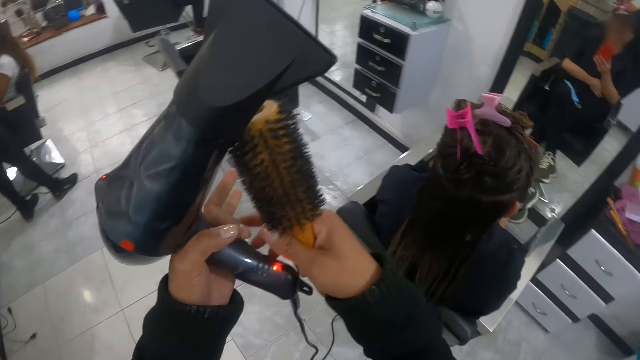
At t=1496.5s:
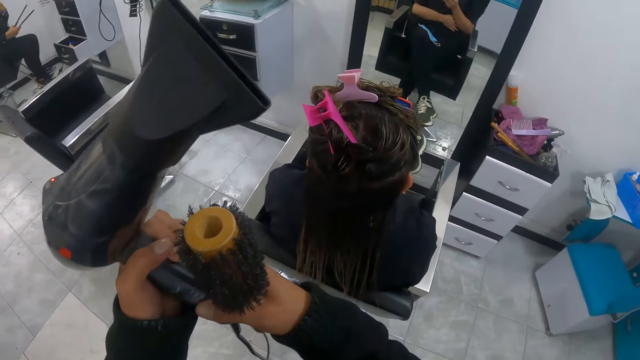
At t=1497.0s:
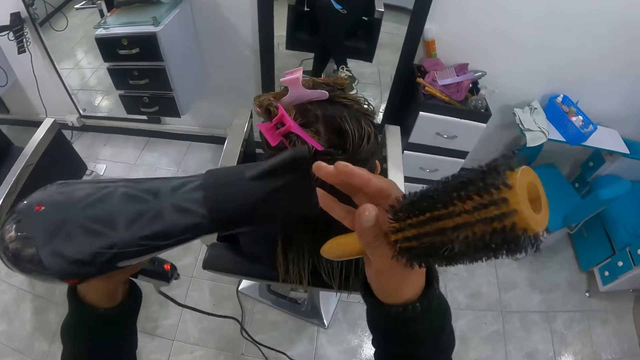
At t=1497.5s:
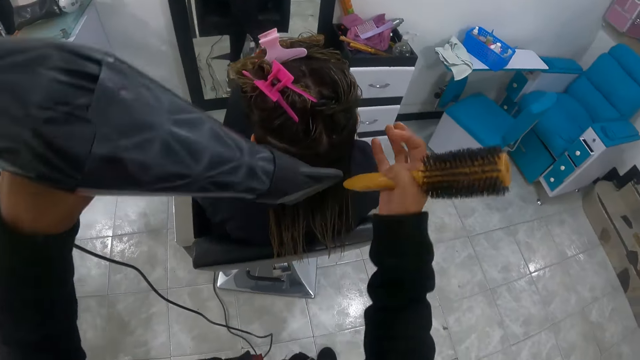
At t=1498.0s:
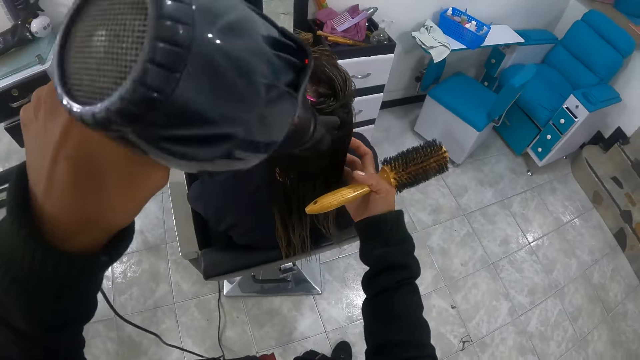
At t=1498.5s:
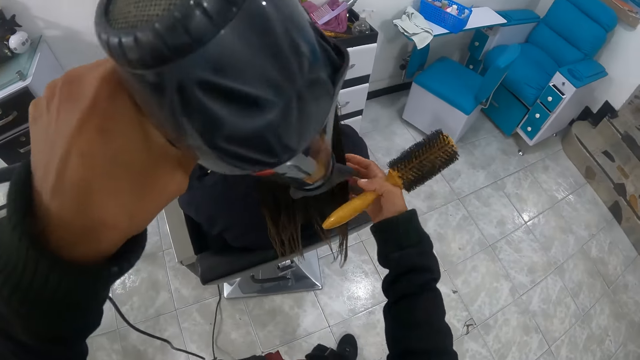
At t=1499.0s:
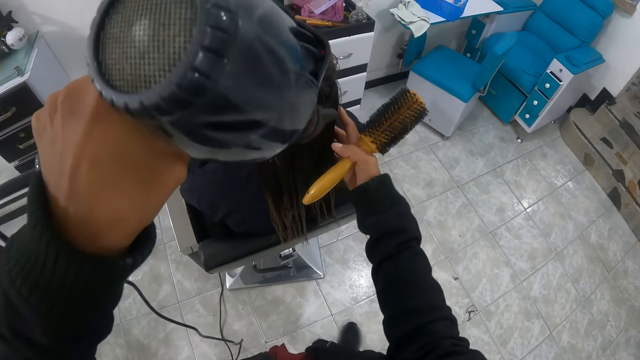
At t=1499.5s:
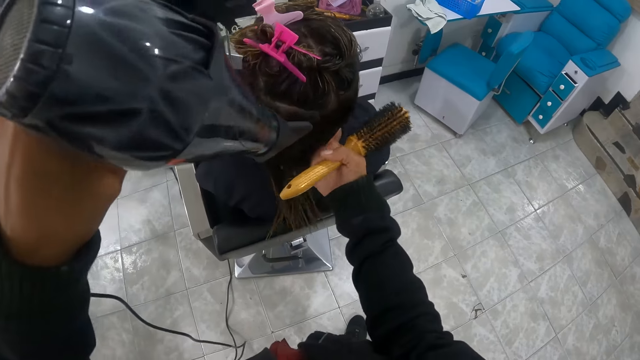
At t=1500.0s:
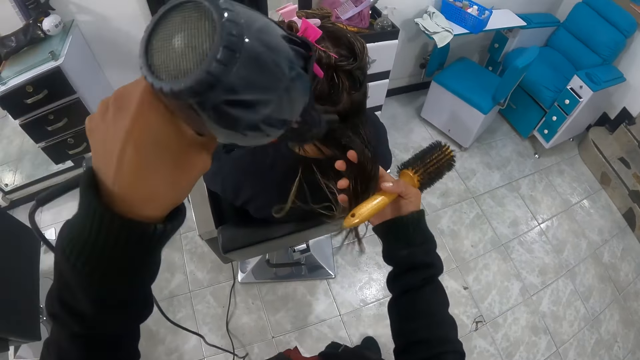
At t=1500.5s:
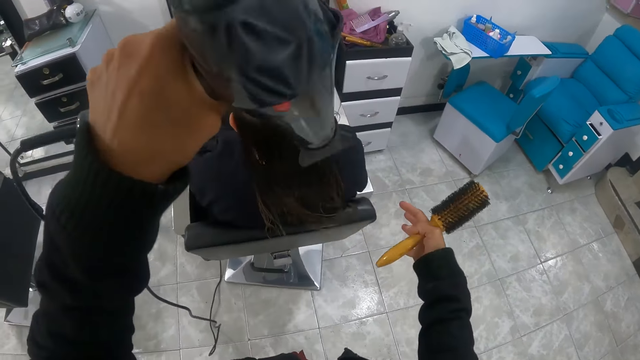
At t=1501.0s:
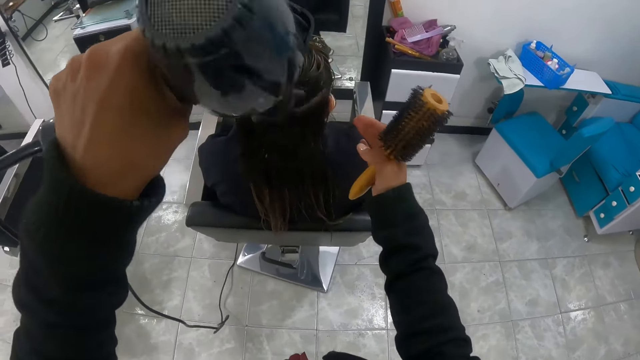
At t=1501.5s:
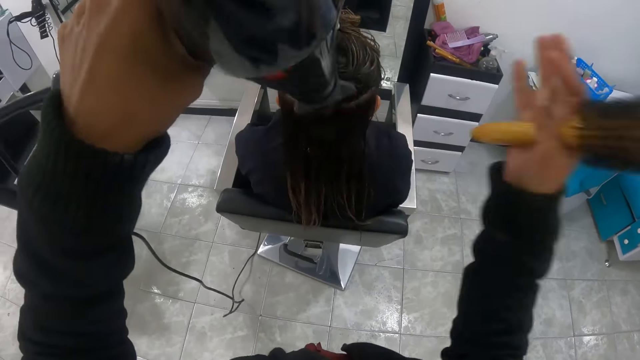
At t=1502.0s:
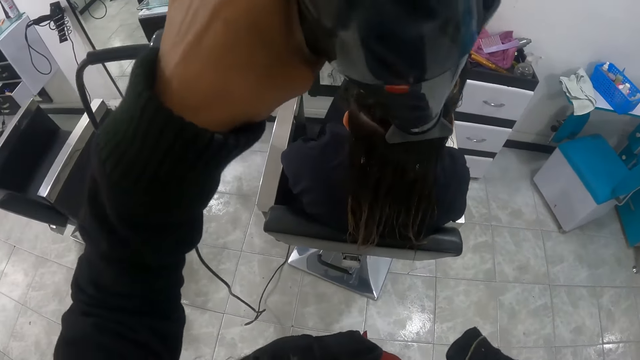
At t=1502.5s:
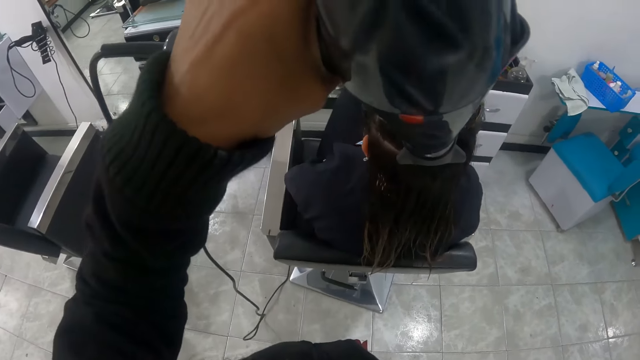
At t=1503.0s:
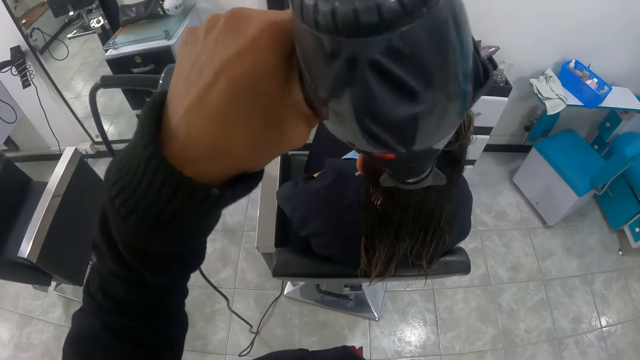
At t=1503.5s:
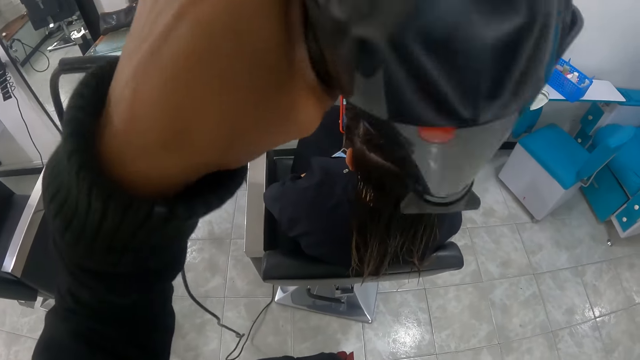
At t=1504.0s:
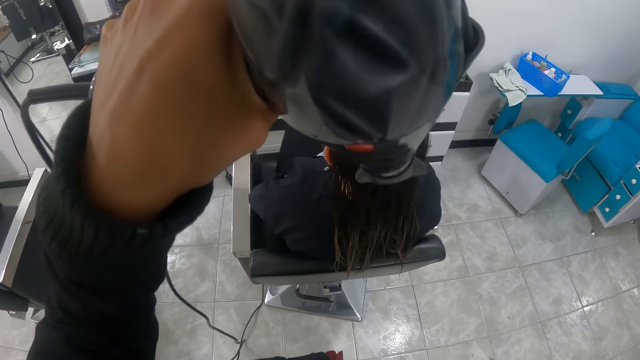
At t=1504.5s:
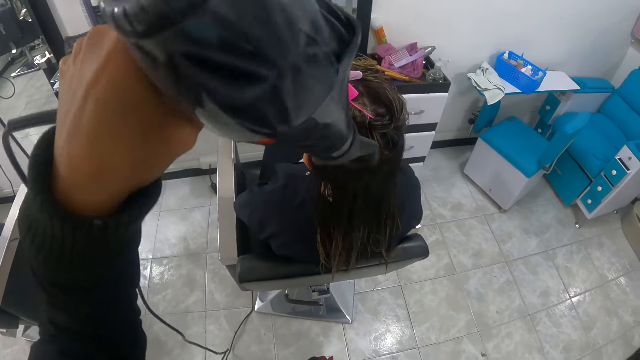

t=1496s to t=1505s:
The camera wearer picks up the hairbrush from her left hand with her right hand. She adjusts the blow dryer. She operates the hair dryer with her right hand. She touches the tip of the blow dryer with her right hand. She dries the woman's hair with the hair dryer with her left hand. She detangles the woman's hair with her right hand. She touches the hair with her right hand. She dries the hair with the blow dryer.

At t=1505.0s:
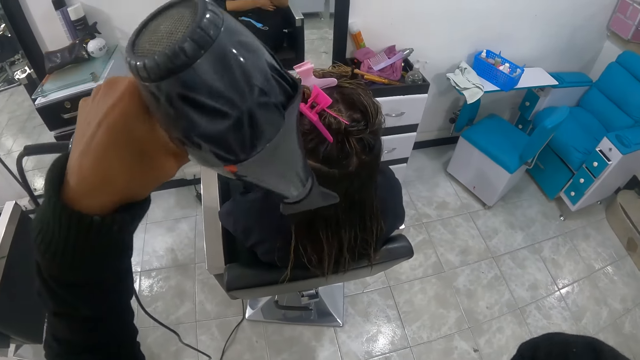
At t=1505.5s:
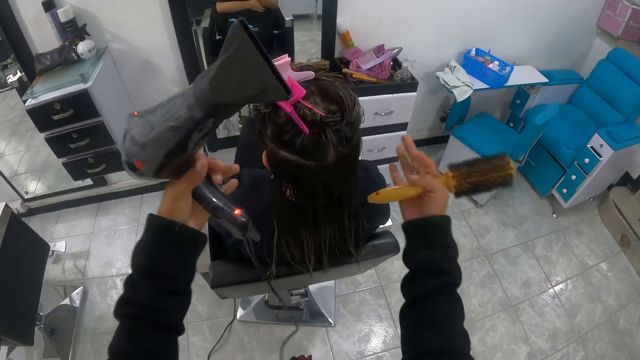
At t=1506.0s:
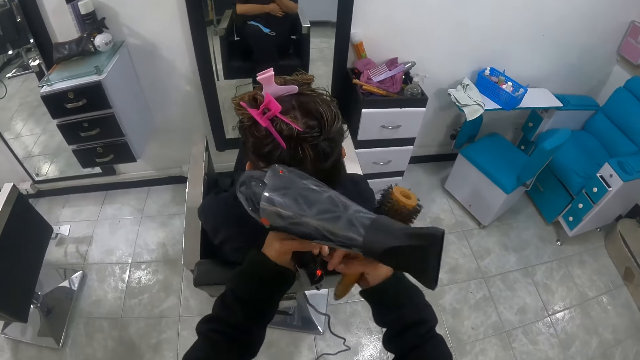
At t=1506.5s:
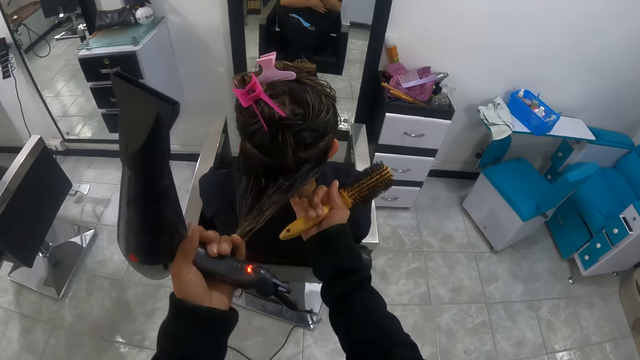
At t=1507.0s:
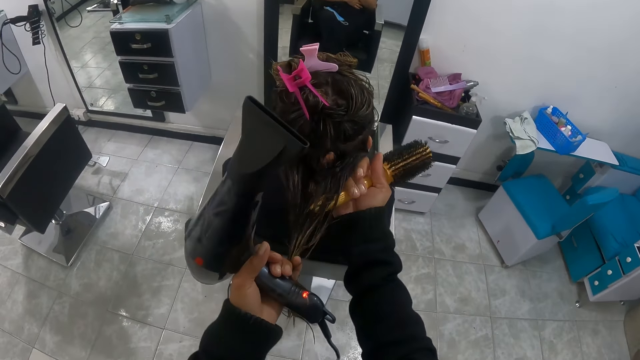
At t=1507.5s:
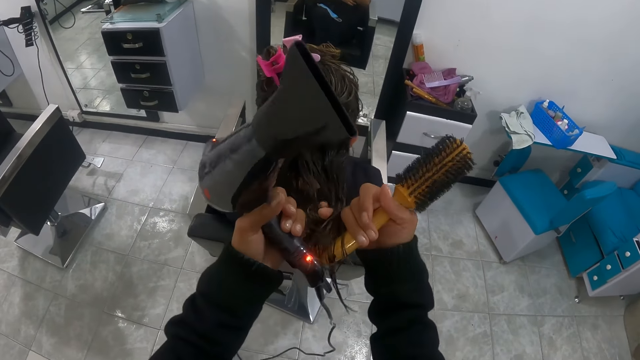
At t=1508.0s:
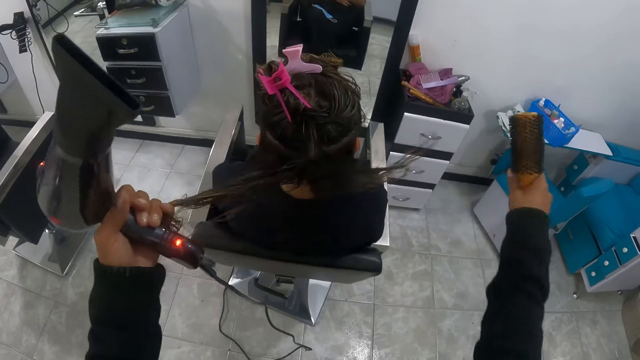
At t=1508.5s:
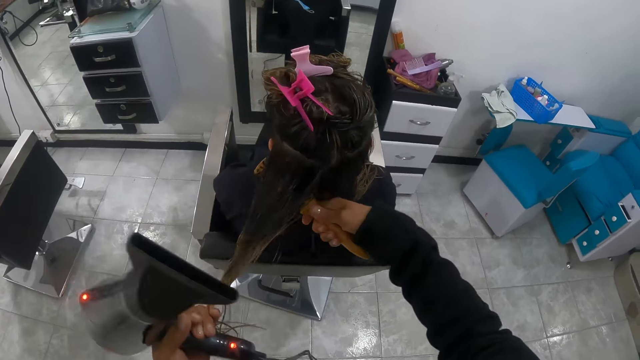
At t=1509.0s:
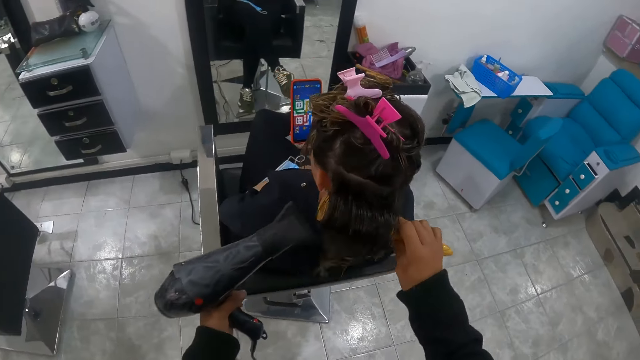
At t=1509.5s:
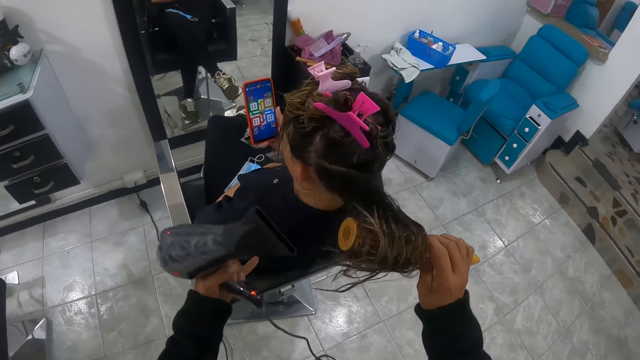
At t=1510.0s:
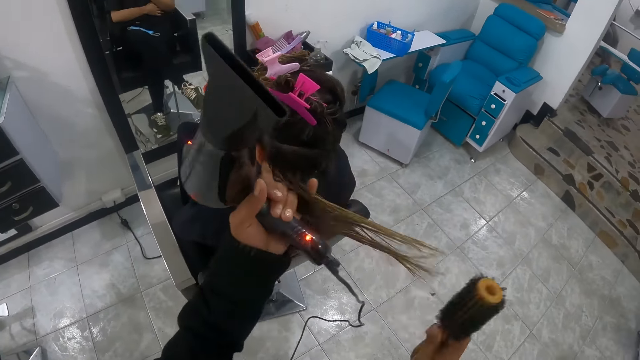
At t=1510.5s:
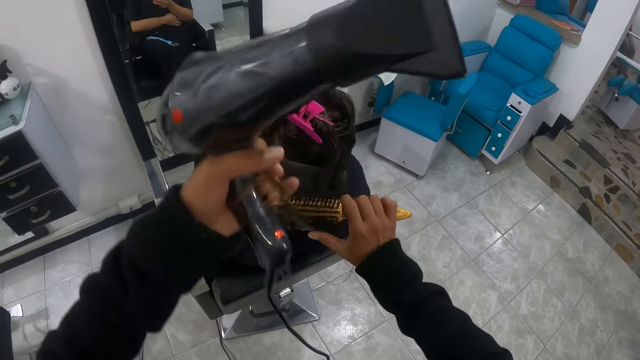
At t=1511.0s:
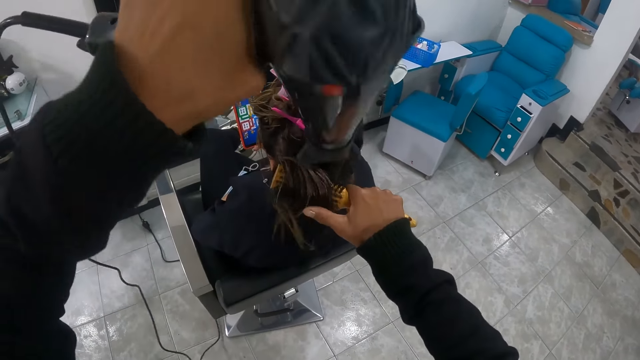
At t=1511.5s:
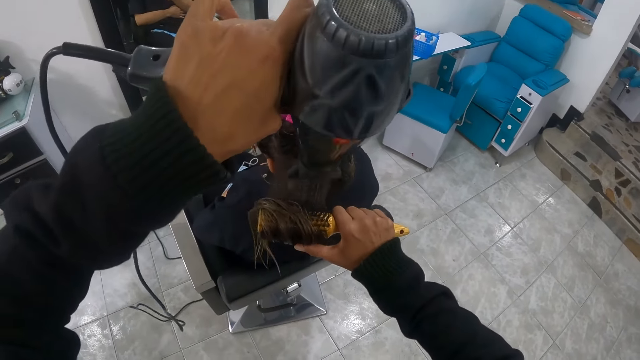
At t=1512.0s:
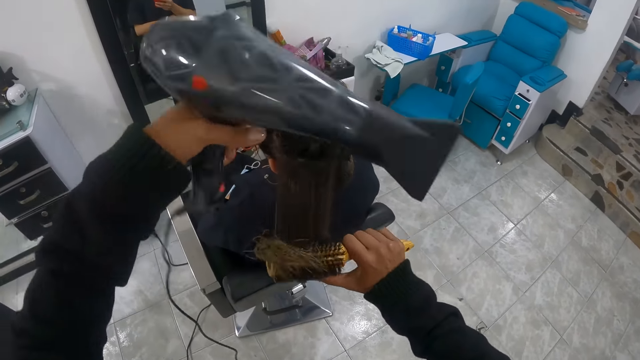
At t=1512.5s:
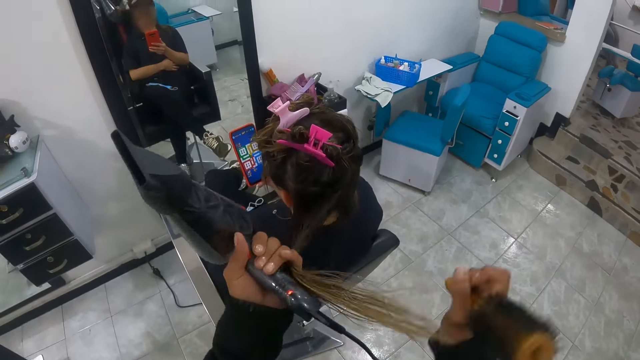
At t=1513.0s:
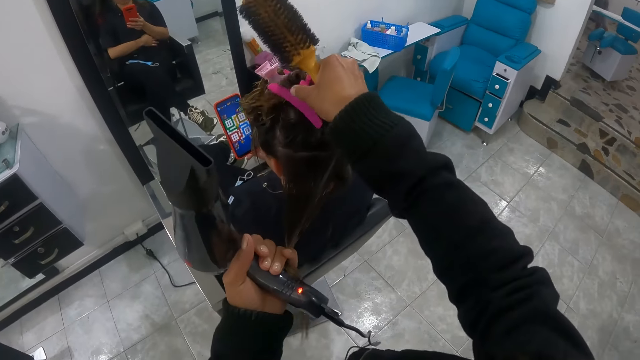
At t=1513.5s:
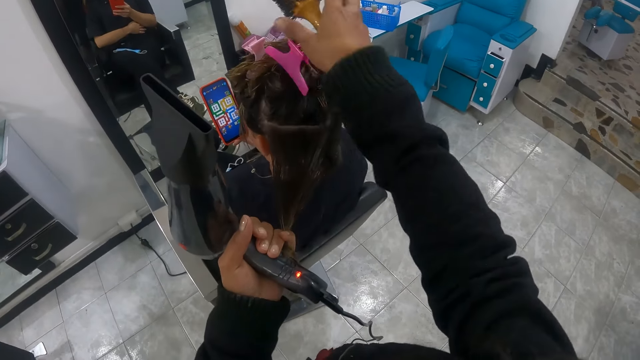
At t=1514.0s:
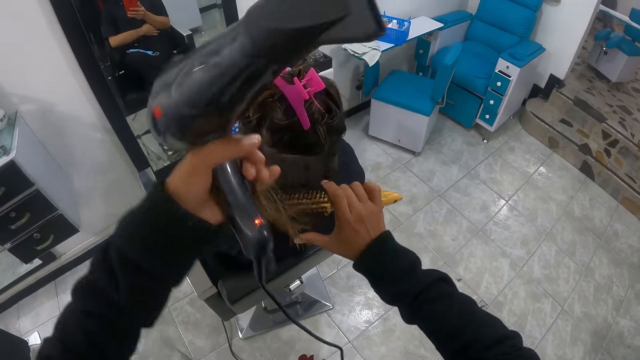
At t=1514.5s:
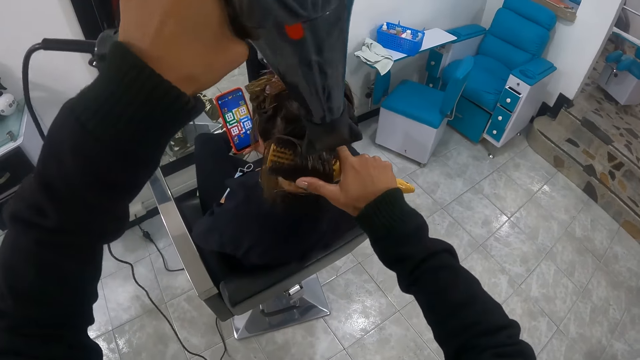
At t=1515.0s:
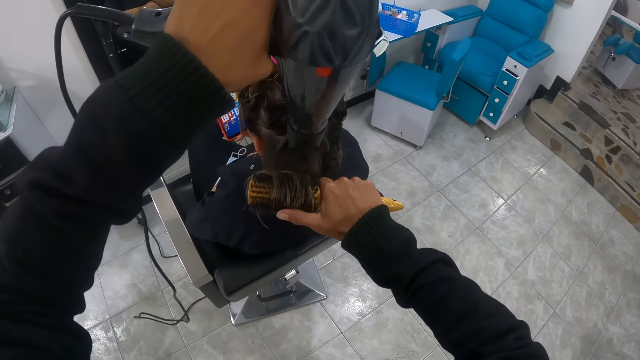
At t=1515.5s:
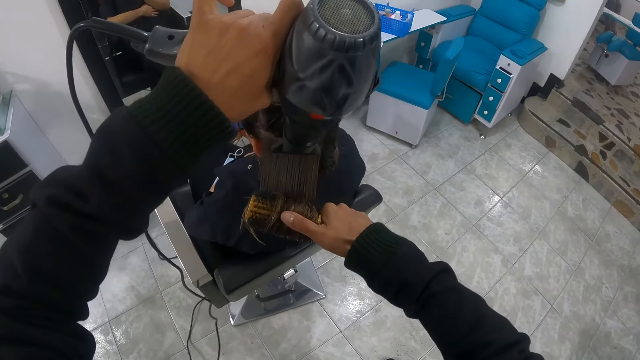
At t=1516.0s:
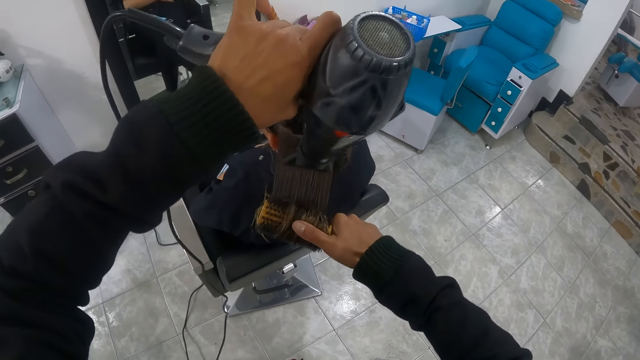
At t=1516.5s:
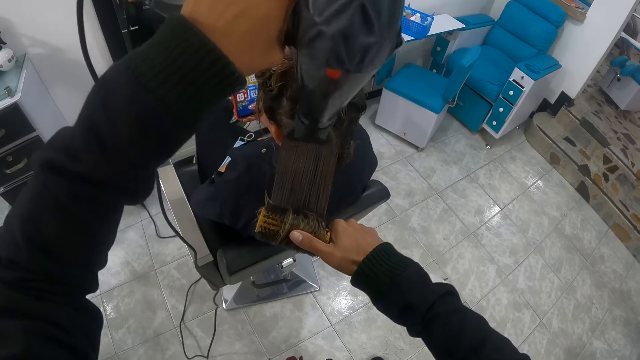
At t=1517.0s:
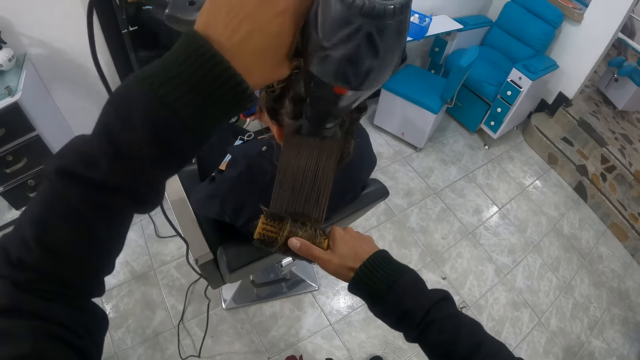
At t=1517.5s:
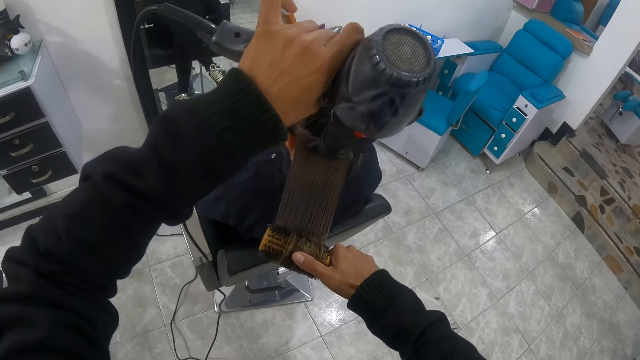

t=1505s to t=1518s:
The camera wearer holds the woman's hair with both hands. She touches the hair with both hands. She partitions the woman's hair with both hands. She brushes the woman's hair with the hairbrush with her right hand. She straightens the hair with the hairbrush and the blow dryer. She dries the woman's hair with the hair dryer with her left hand. She holds the woman's hair with her left hand. She adjusts the claw clip with her right hand. She brushes the woman's hair with the hairbrush with her right hand. She straightens the hair with the hairbrush and the blow dryer. She dries the woman's hair with the hair dryer with her left hand.
